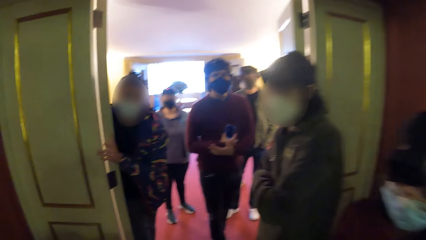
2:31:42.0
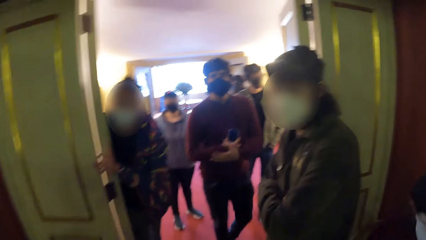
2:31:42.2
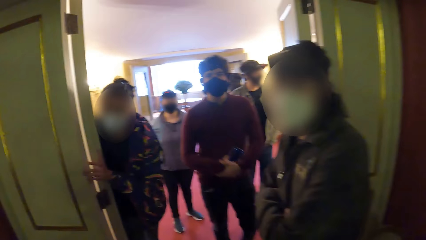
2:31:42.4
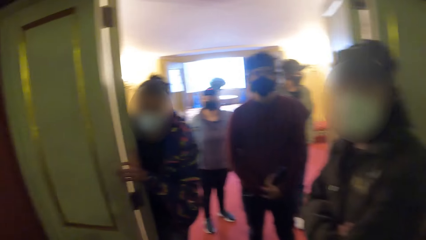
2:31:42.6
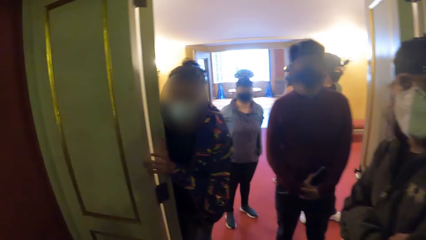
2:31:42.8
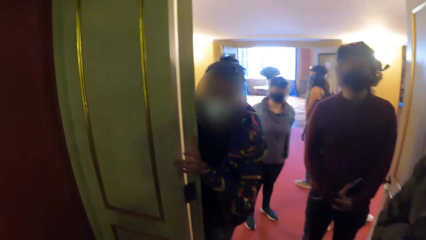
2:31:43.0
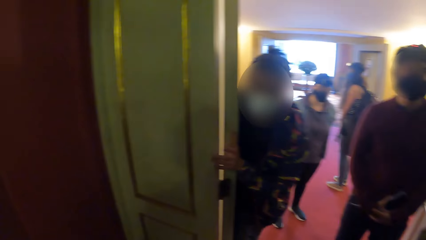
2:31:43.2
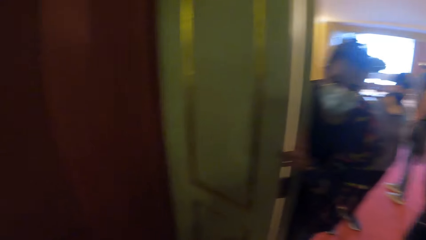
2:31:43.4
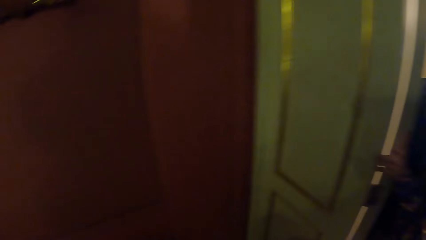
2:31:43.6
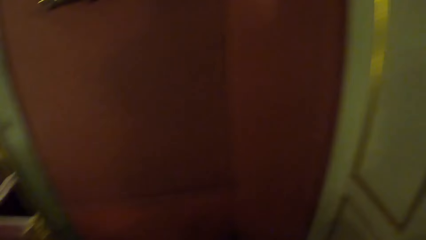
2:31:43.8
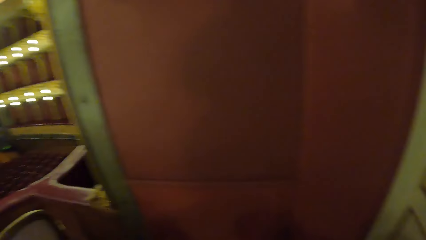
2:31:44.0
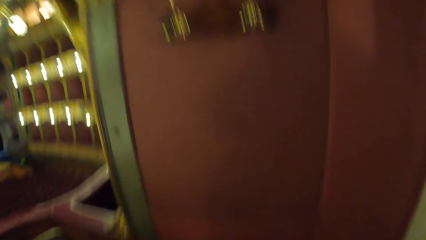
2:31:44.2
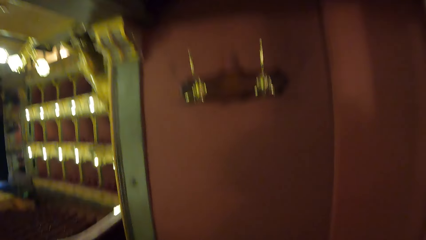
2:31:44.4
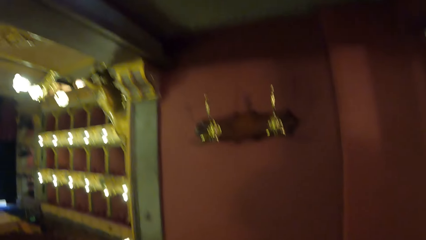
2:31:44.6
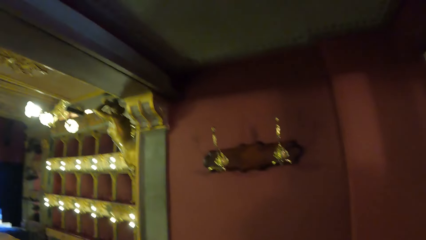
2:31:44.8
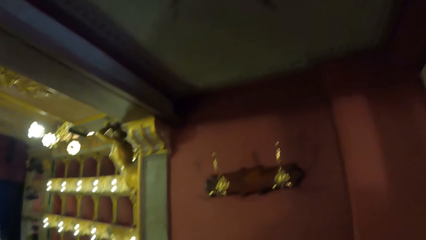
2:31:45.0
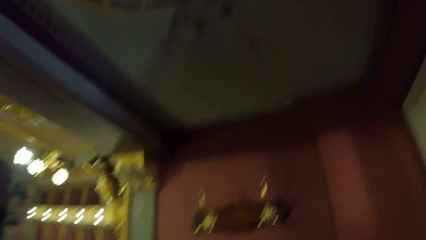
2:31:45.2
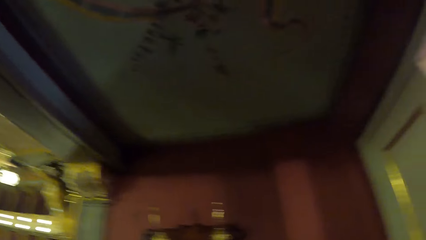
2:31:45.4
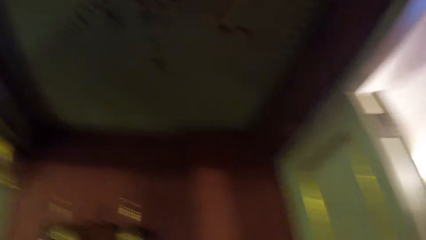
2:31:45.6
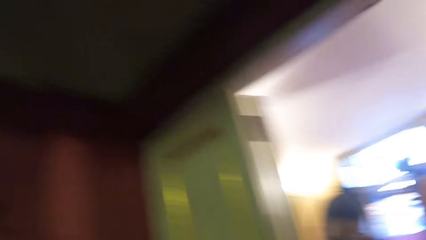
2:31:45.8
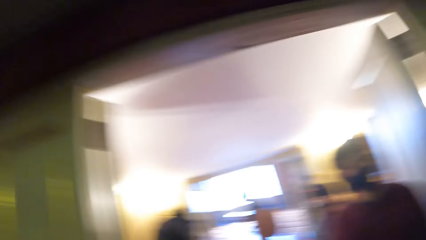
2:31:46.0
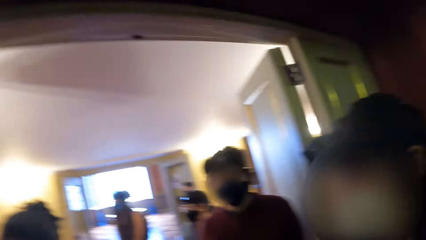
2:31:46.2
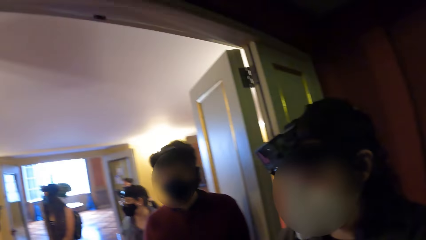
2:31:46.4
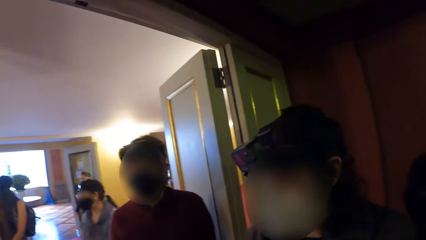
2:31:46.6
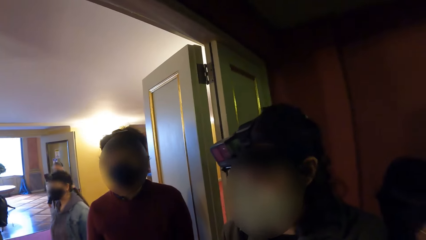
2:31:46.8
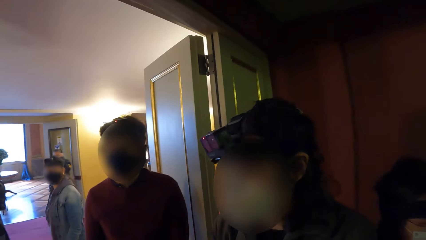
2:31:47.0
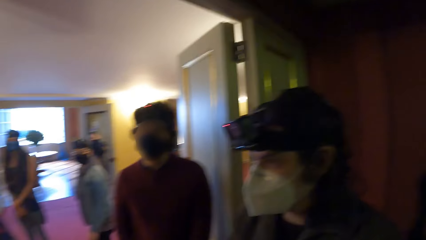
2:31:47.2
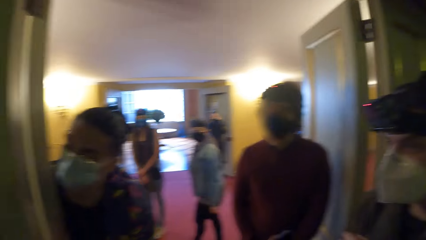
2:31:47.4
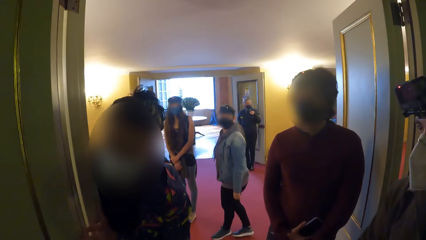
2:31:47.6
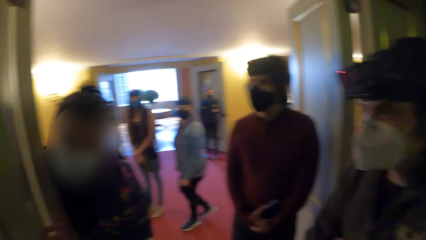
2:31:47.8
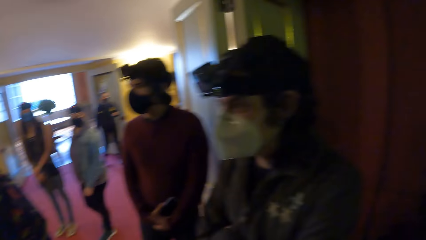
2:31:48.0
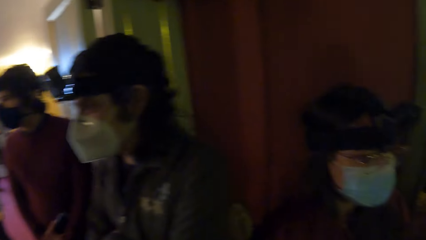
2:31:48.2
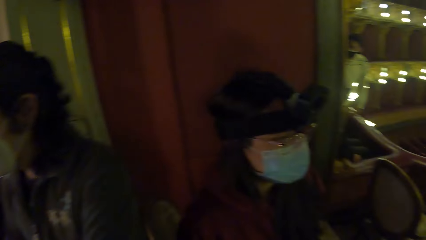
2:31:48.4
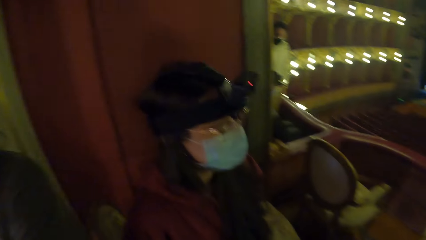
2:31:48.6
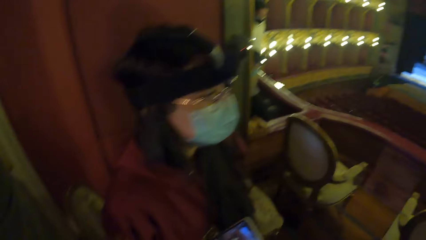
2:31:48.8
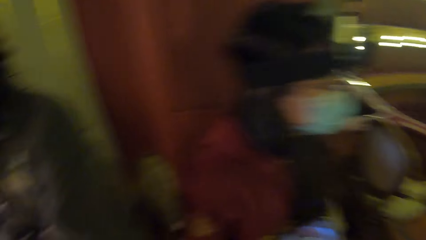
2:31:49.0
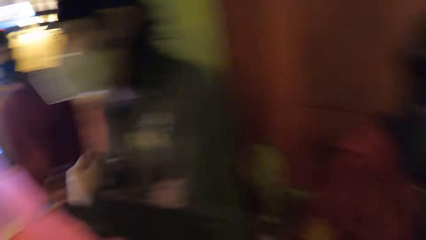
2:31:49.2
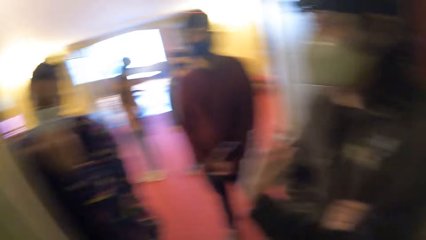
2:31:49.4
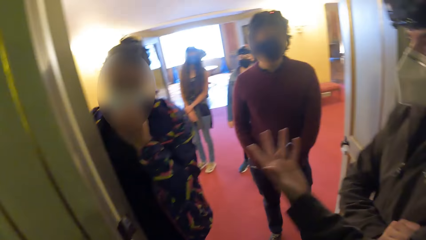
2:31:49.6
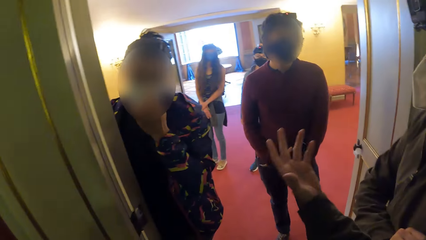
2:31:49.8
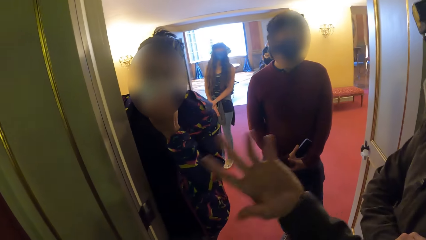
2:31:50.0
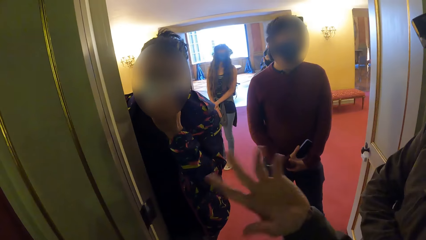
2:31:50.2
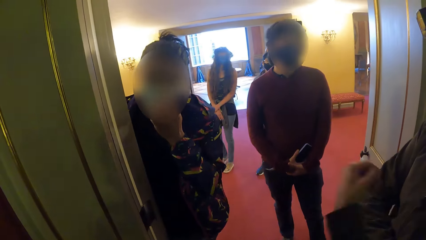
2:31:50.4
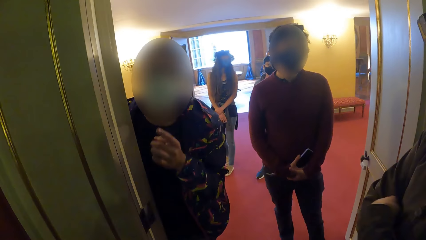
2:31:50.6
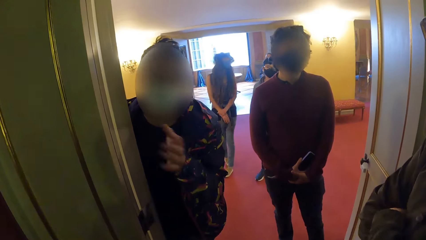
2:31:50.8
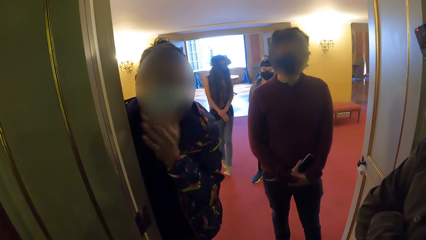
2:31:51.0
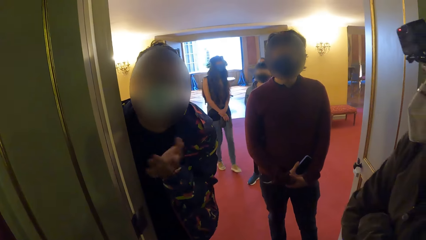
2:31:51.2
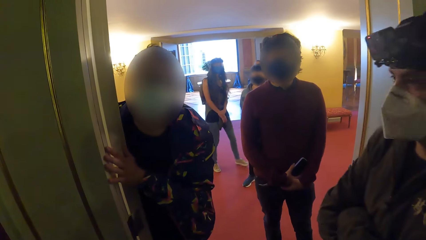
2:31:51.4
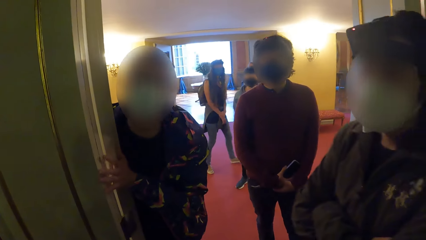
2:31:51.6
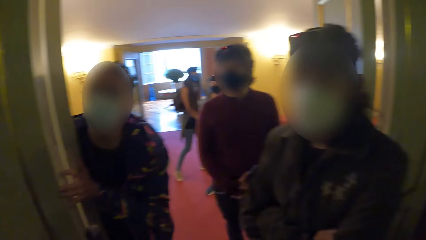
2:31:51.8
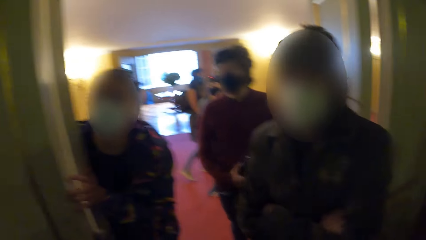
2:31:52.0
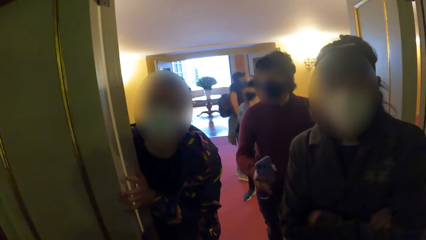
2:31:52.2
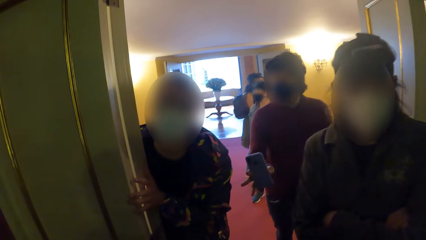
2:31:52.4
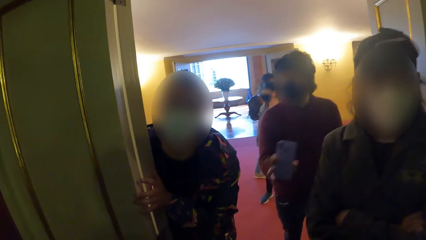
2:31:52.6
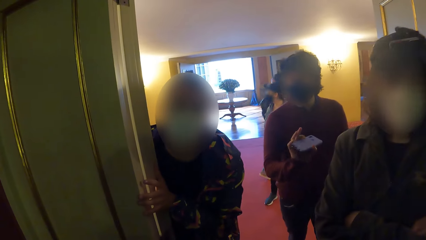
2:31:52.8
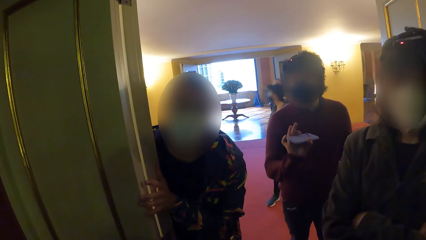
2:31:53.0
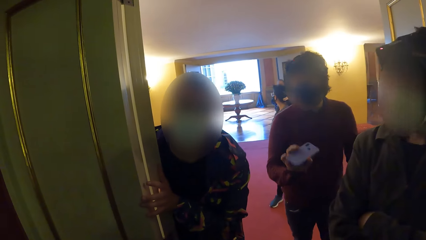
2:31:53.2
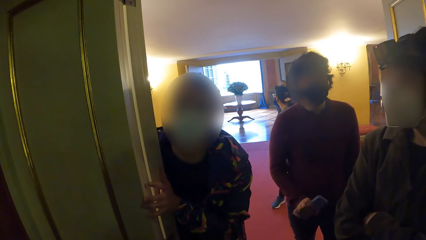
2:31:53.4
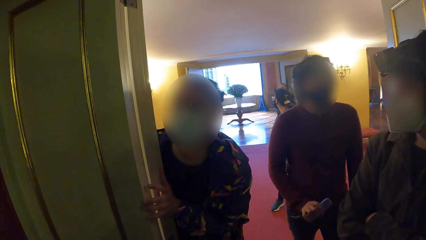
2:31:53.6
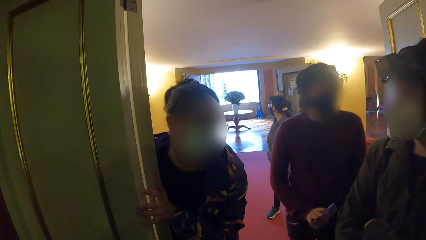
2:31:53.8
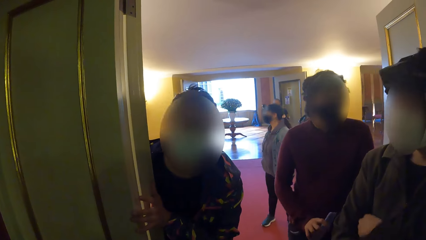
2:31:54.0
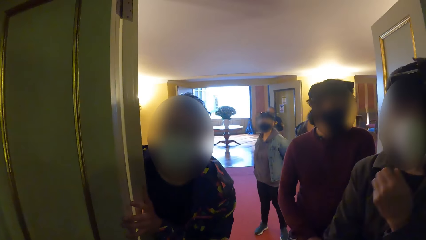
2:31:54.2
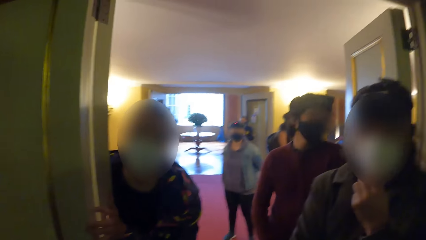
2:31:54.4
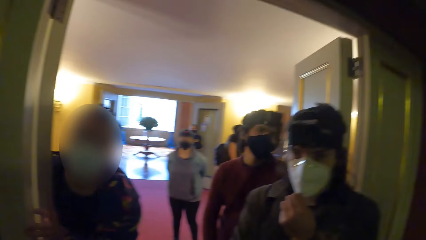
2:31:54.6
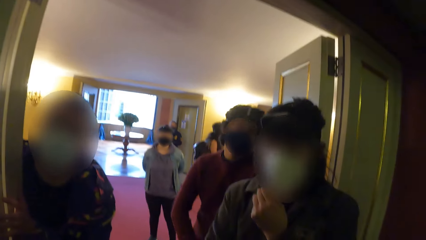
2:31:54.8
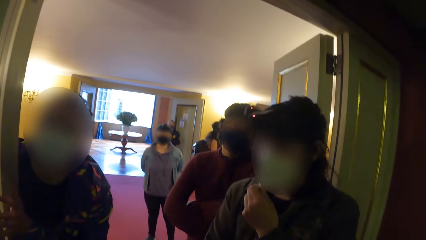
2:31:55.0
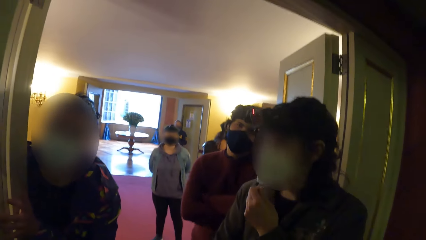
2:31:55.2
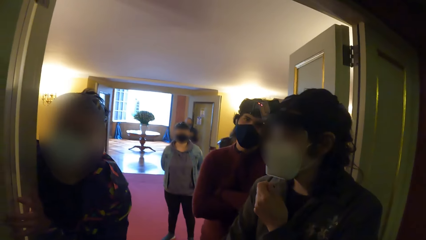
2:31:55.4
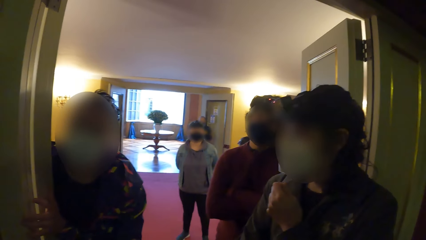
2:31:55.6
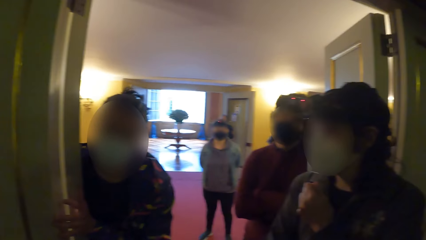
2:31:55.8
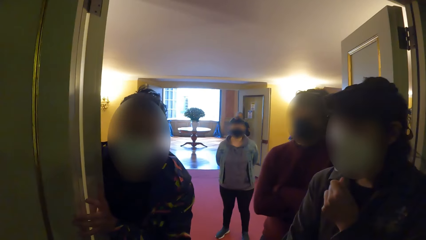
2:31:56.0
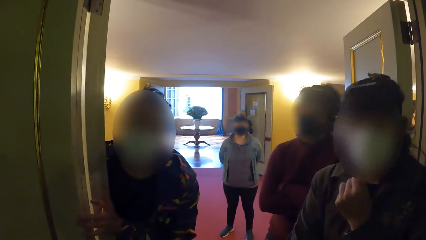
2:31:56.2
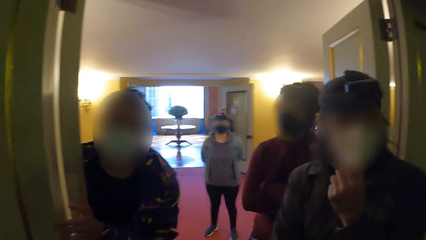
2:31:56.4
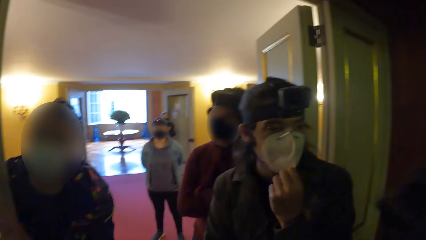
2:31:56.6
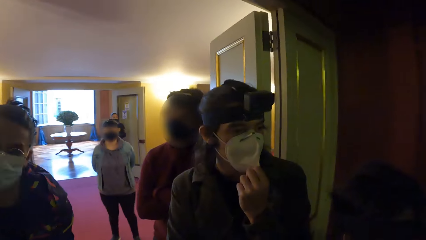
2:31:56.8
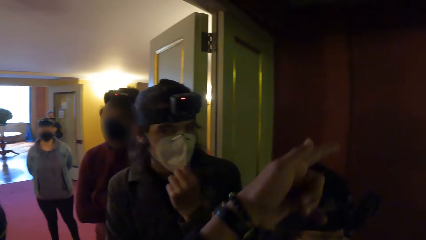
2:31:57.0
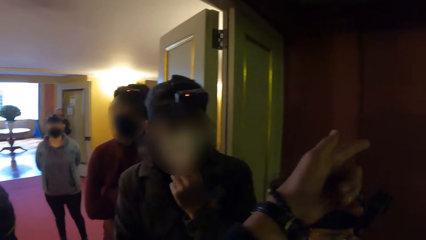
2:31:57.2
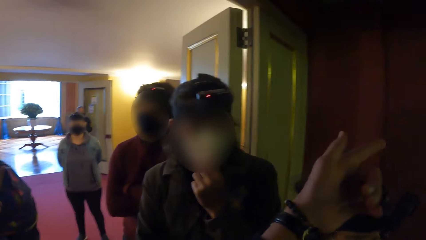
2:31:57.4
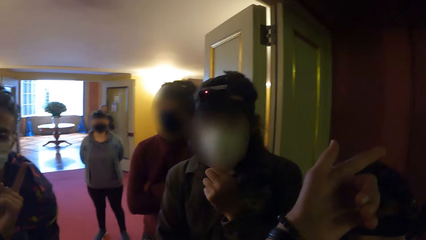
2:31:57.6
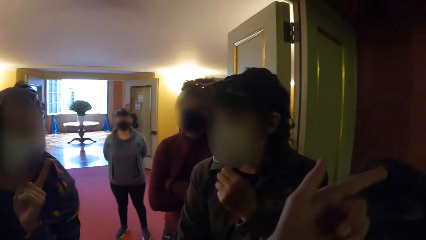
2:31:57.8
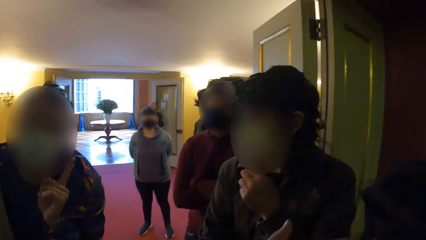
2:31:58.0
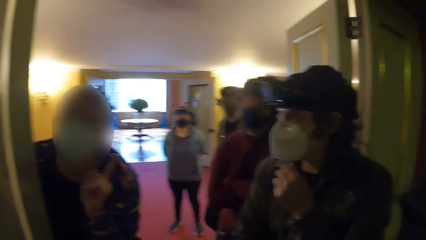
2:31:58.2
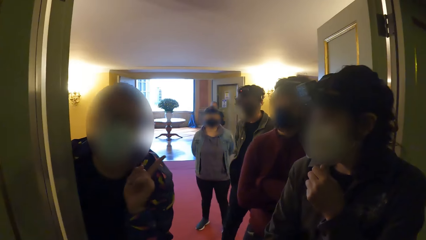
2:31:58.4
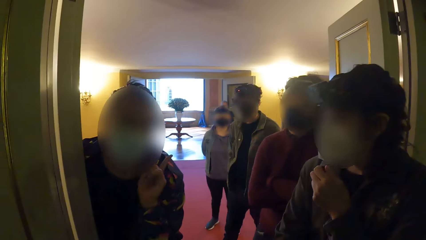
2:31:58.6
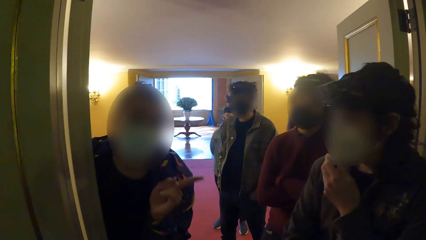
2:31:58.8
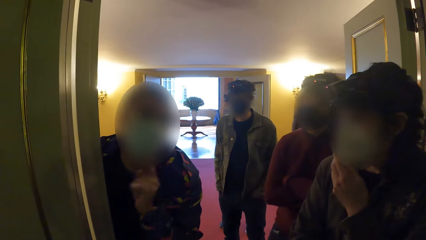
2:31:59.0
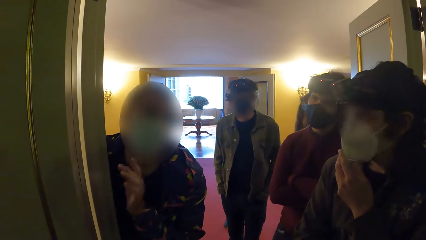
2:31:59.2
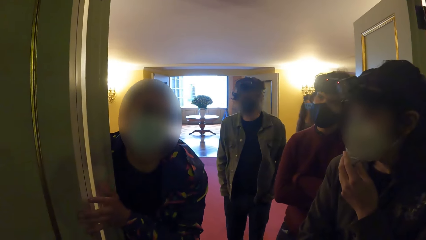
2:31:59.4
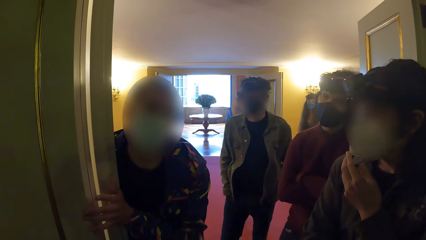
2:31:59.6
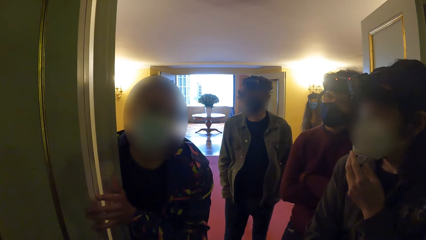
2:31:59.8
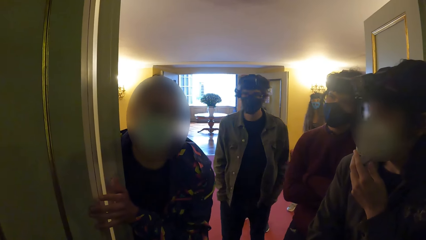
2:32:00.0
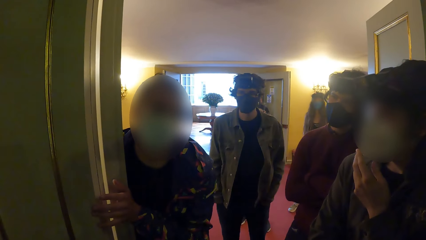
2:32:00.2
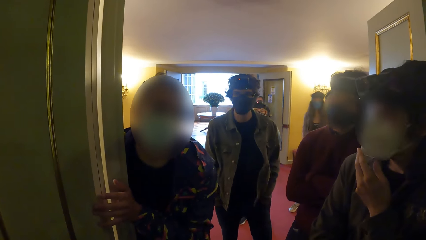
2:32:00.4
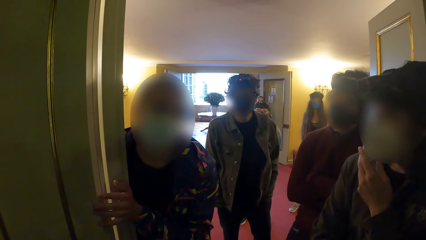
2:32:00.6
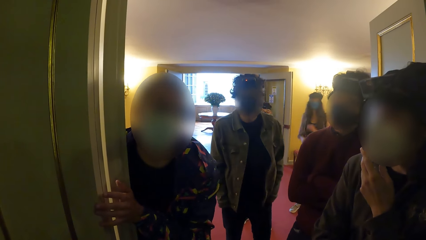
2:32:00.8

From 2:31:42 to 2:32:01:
The woman converses with the camera wearer, another woman and a man.
